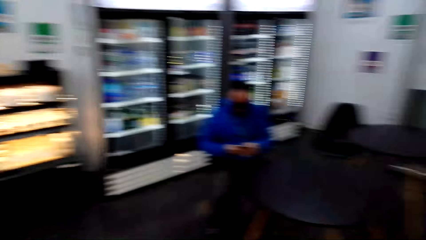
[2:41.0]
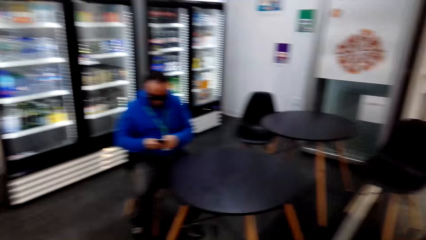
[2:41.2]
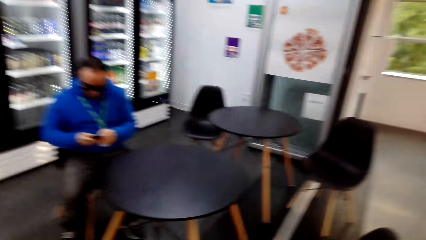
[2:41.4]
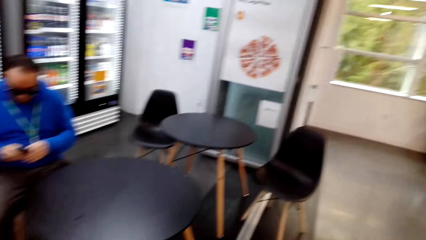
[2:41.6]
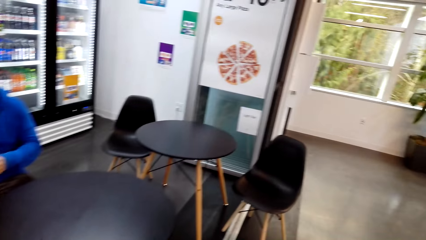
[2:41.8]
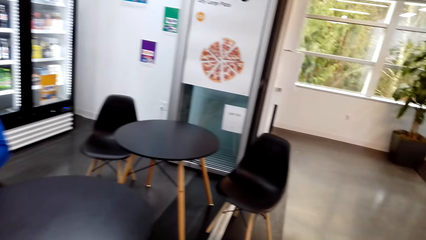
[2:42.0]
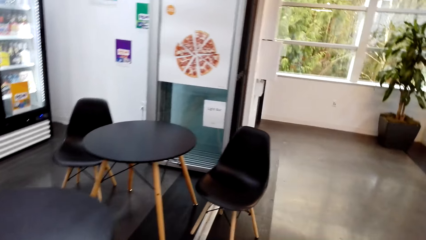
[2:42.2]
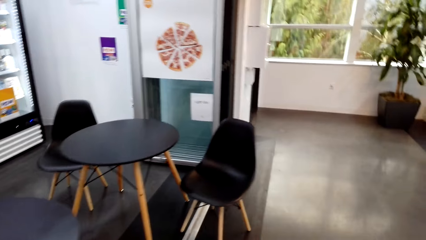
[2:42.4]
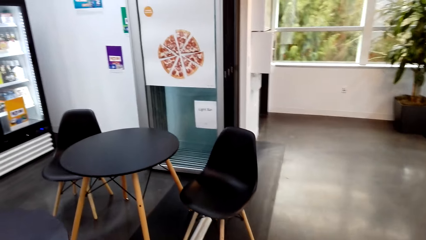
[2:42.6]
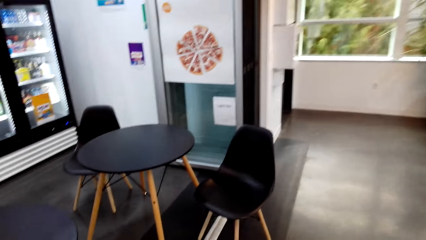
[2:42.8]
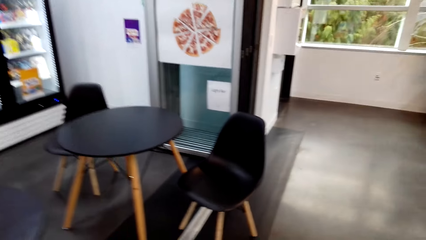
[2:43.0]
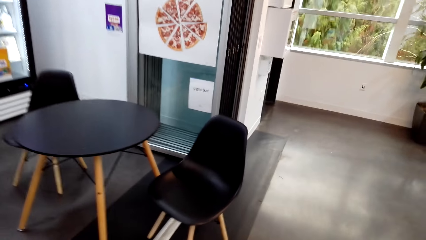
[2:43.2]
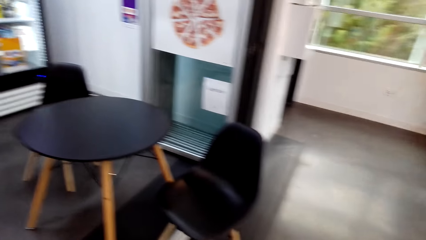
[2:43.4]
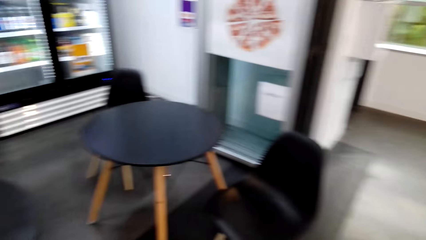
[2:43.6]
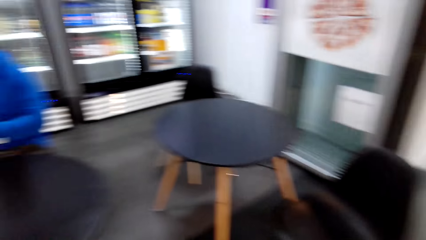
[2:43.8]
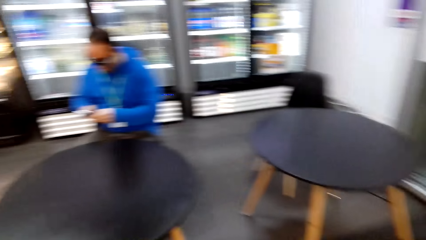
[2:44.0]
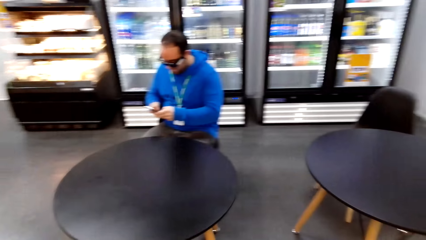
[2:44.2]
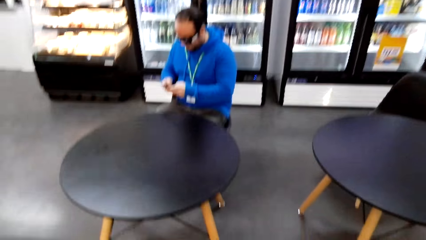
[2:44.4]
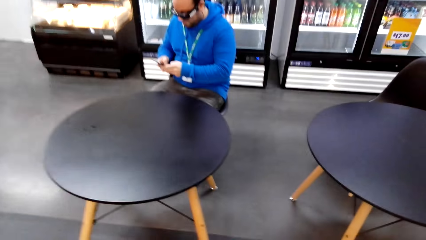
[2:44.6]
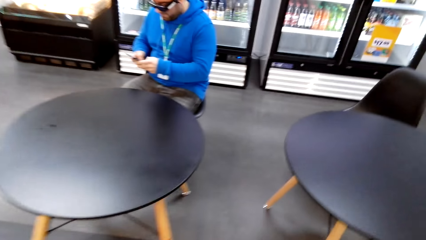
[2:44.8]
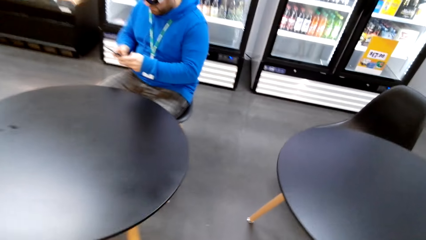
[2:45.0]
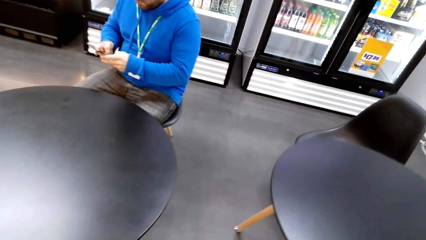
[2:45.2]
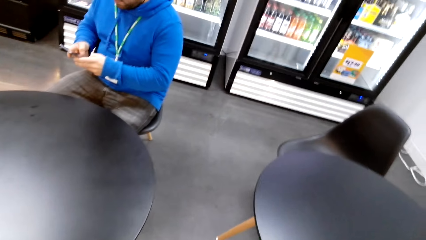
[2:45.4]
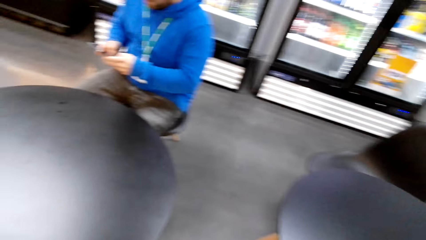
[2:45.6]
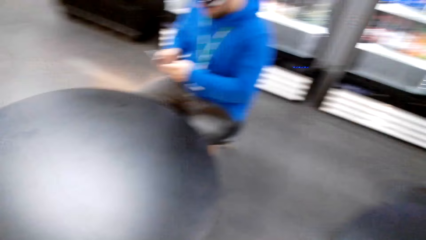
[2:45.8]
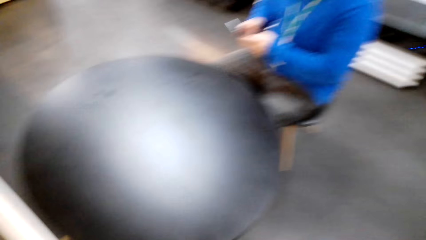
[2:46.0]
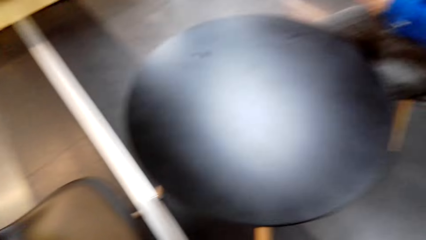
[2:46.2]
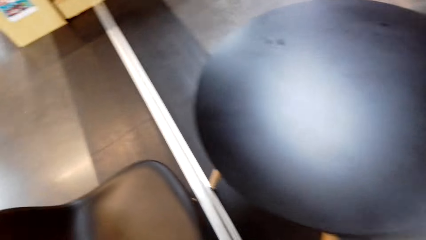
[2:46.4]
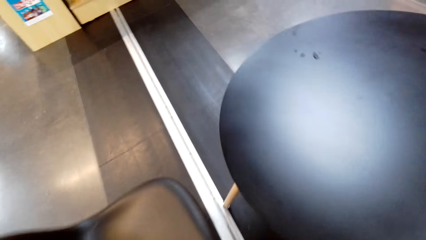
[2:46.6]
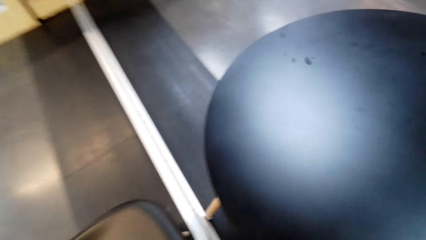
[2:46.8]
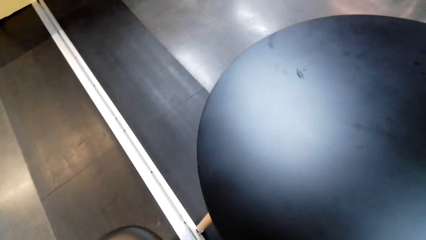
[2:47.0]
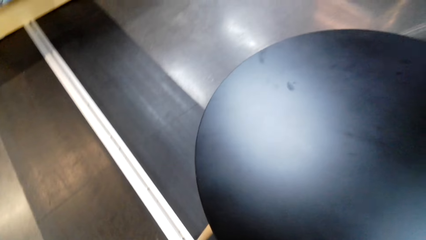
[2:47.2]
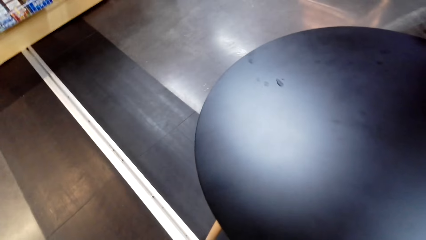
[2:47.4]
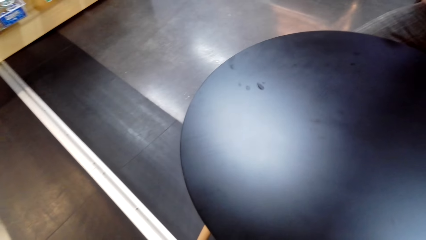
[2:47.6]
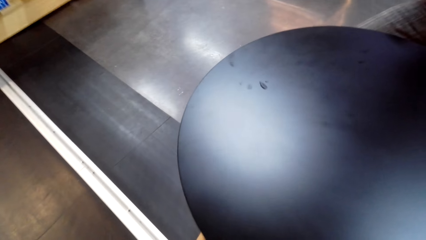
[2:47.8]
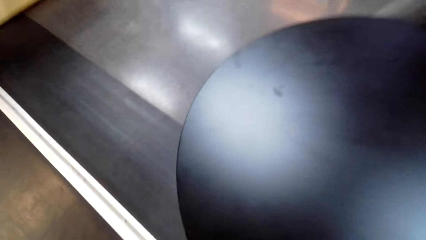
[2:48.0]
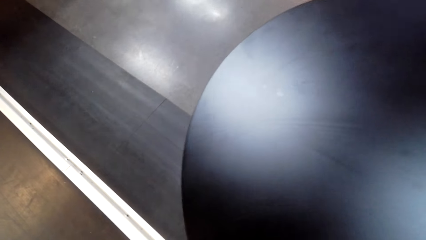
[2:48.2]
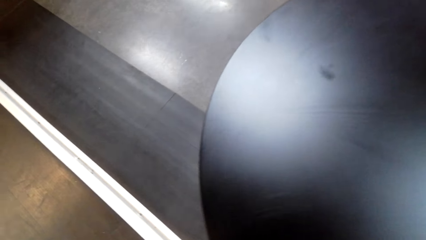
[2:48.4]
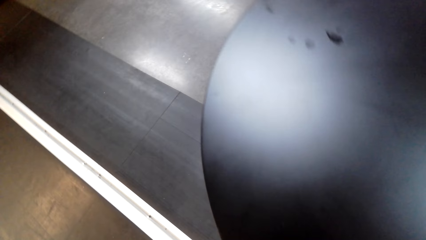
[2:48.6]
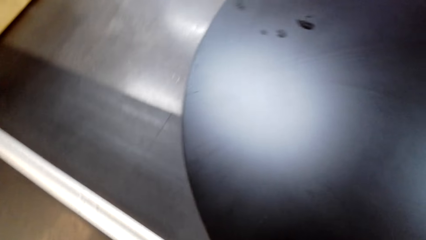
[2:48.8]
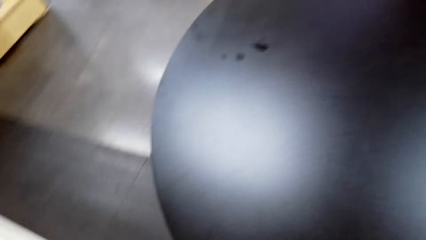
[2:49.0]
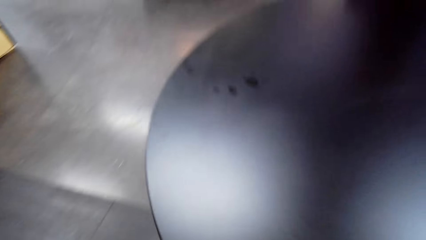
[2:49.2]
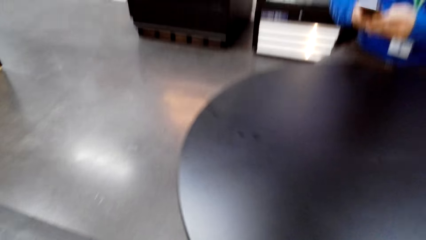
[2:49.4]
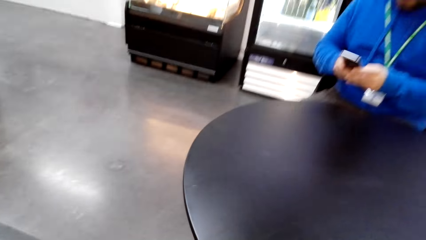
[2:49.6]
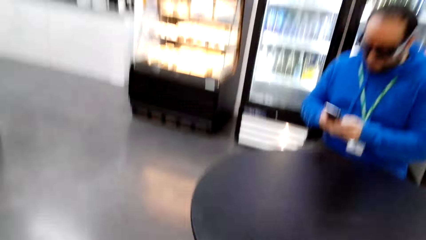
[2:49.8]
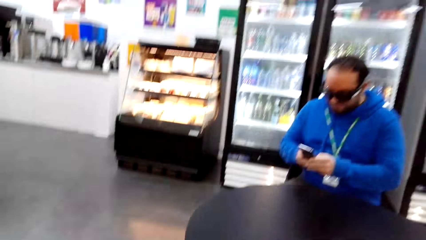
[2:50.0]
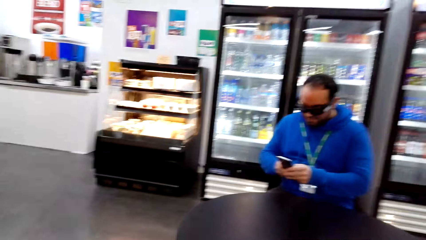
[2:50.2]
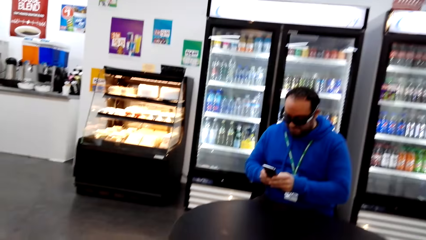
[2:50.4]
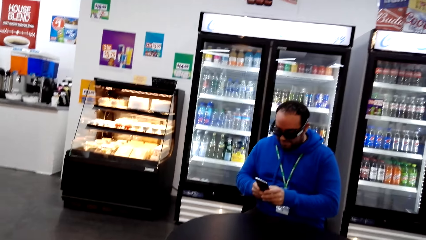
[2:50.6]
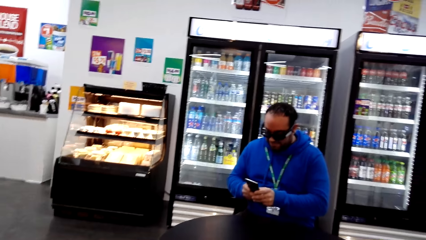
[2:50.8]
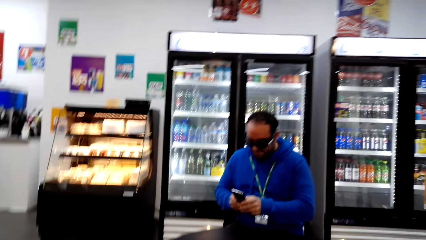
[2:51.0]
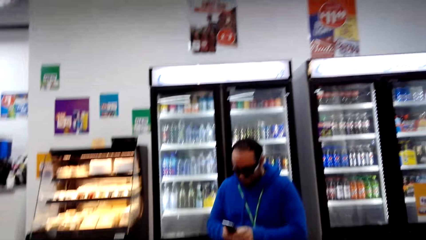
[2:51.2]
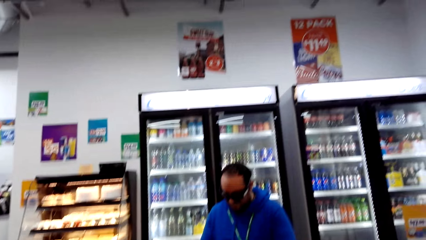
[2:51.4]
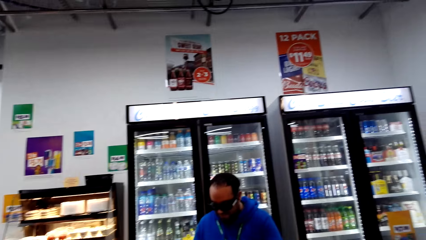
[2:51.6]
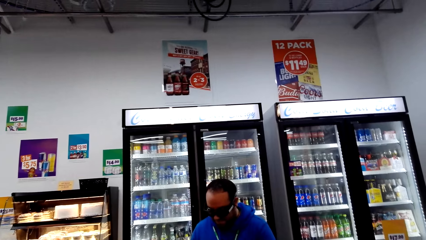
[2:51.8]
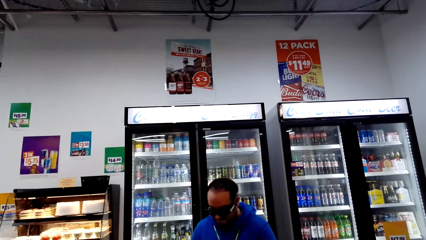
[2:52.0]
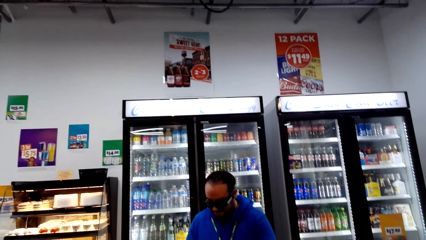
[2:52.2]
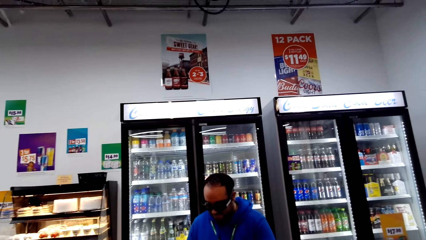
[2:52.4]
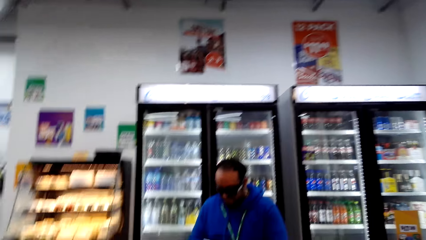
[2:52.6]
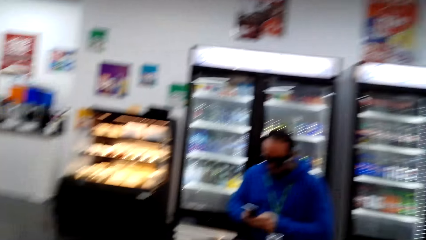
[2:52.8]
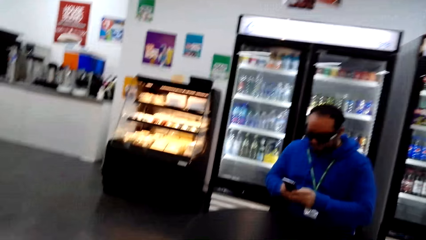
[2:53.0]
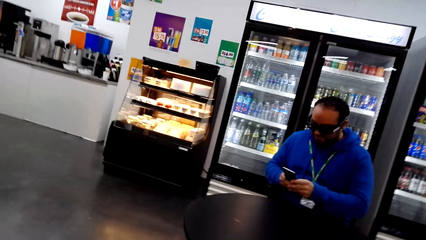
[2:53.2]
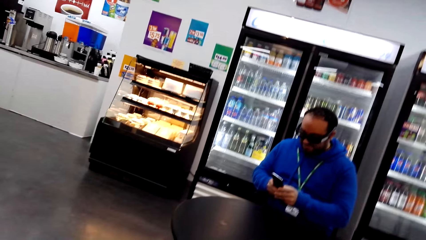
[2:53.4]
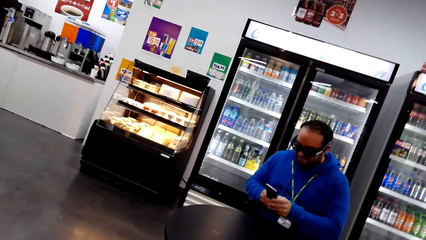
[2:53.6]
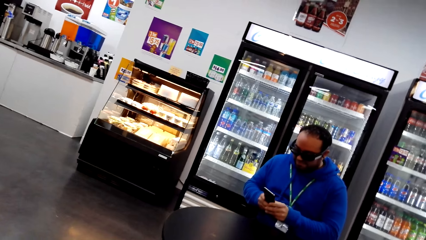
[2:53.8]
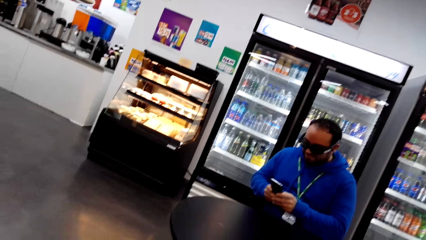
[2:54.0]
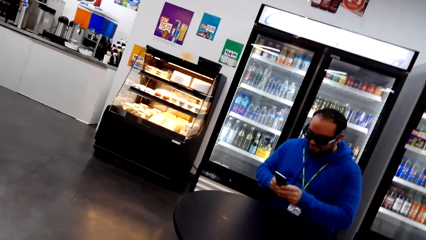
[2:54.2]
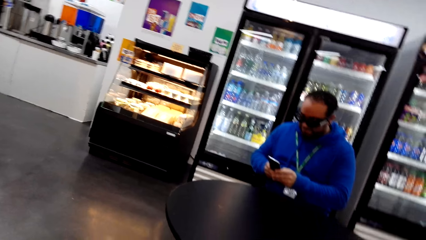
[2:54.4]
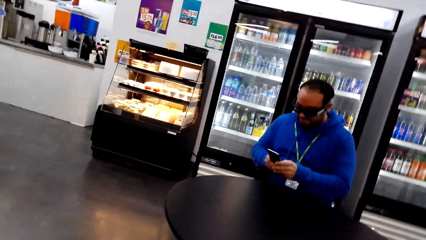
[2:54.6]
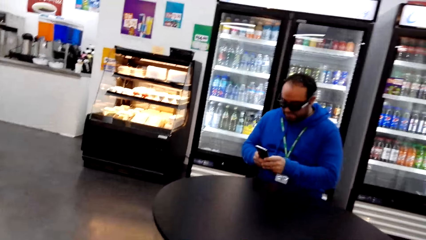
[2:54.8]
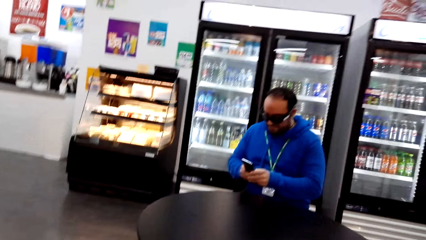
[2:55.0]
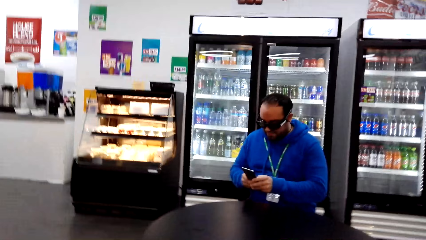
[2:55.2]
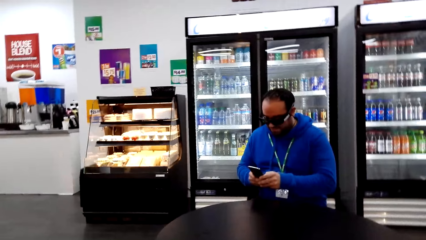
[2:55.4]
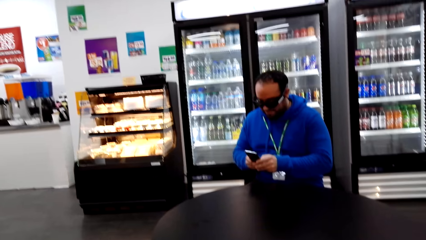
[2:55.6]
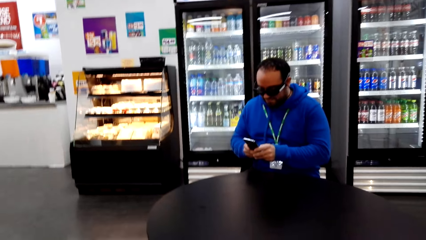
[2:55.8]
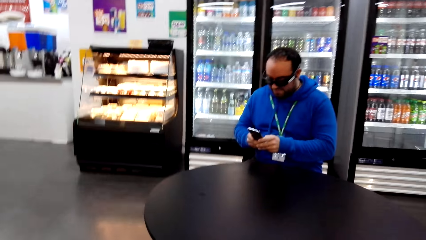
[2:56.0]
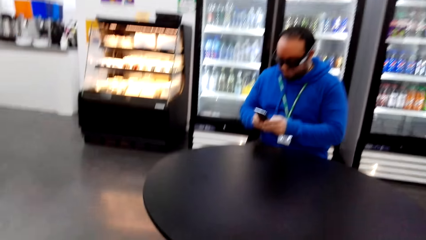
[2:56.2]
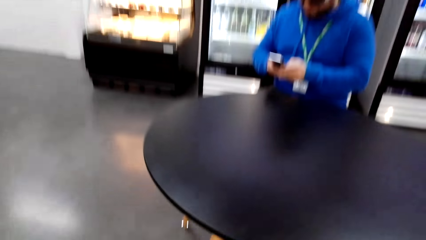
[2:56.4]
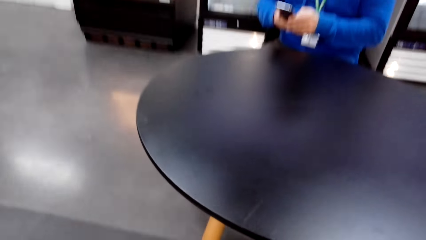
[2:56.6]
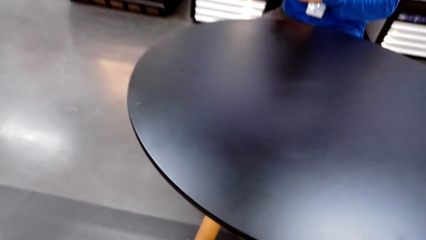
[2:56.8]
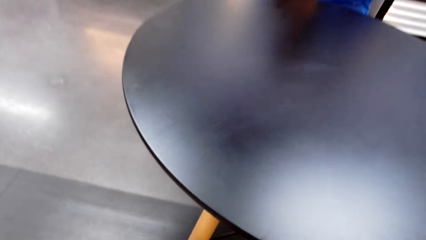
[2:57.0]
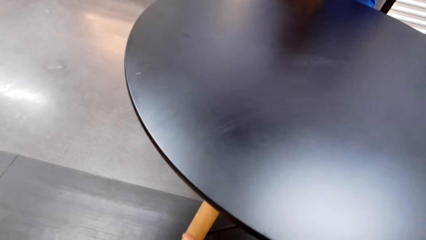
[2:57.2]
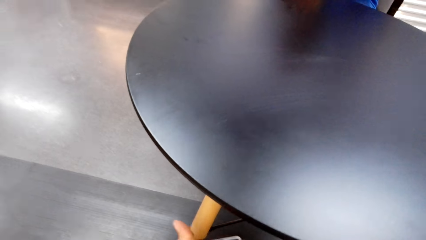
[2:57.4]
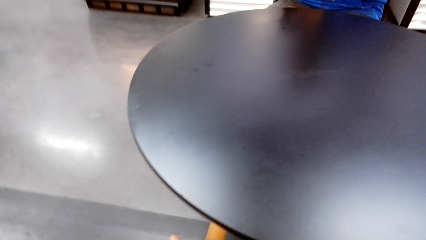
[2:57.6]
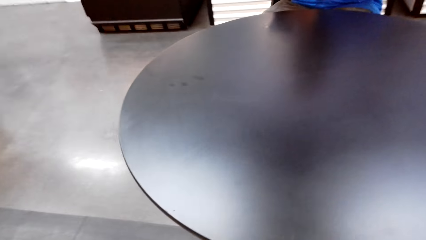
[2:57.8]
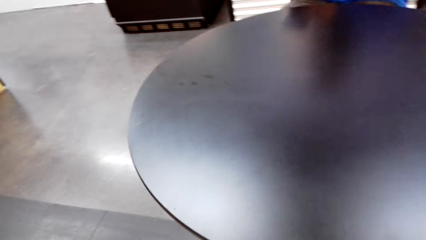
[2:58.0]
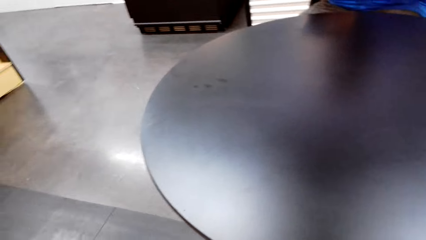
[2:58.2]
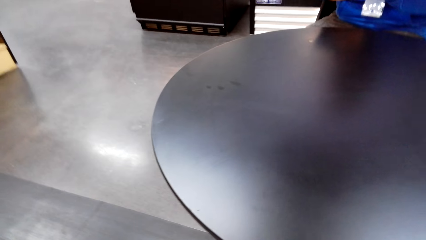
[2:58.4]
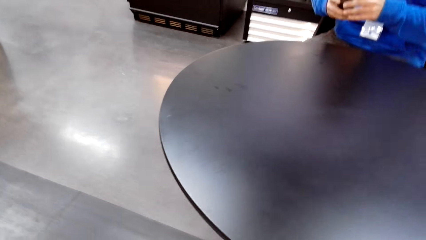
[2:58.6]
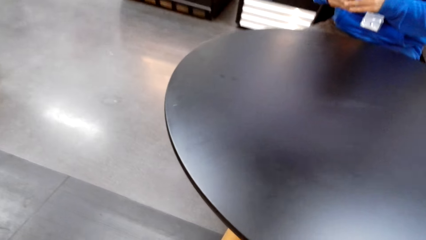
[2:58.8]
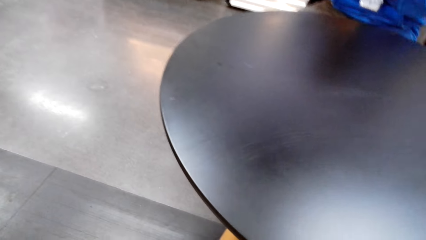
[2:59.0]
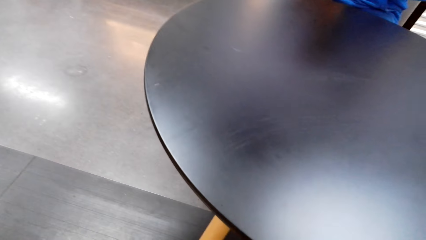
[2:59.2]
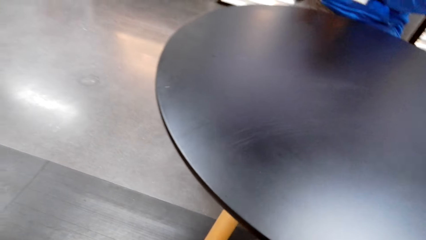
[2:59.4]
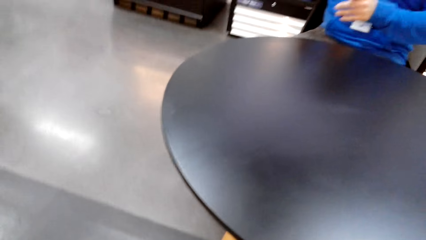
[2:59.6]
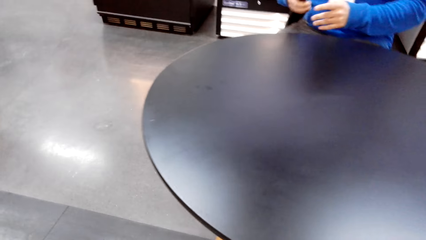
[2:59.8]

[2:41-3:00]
The camera wearer turns around. A man holds a phone. The camera wearer walks in the supermarket. They walk in the supermarket again. They turn around. They look around. They sit on the chair. The man operates the phone. The man holds the phone. The camera wearer looks around.
